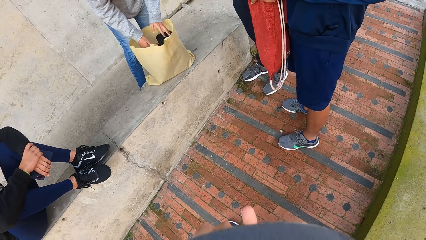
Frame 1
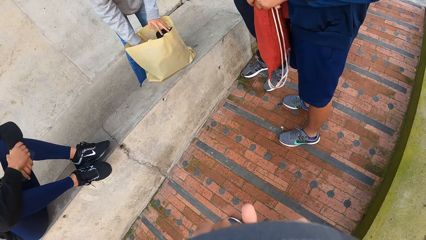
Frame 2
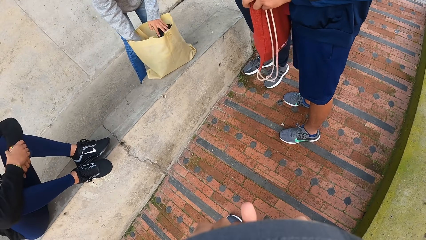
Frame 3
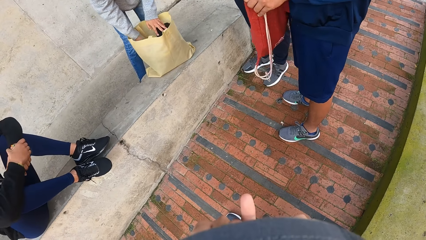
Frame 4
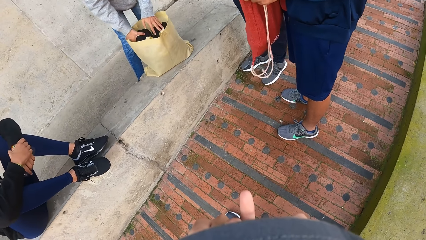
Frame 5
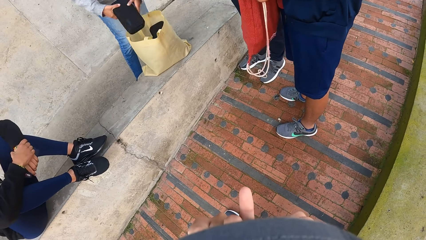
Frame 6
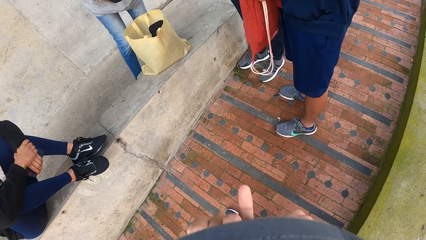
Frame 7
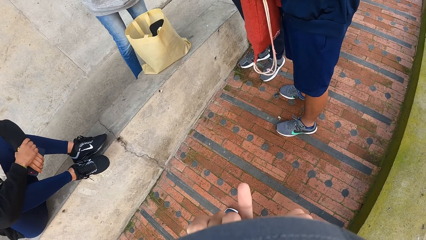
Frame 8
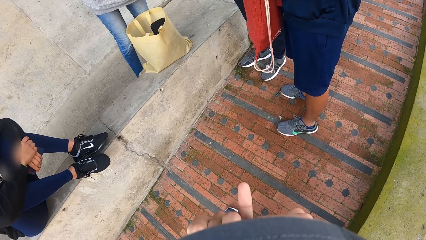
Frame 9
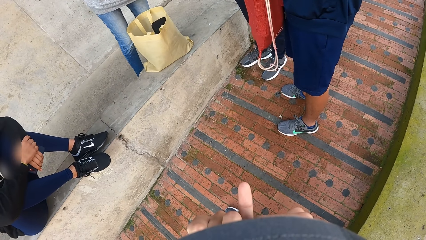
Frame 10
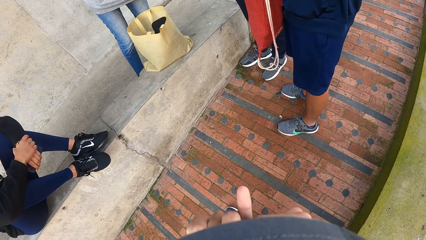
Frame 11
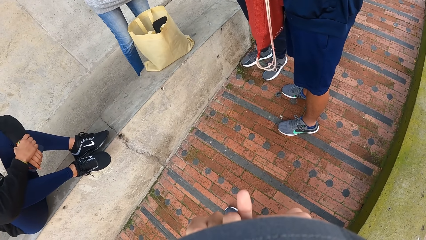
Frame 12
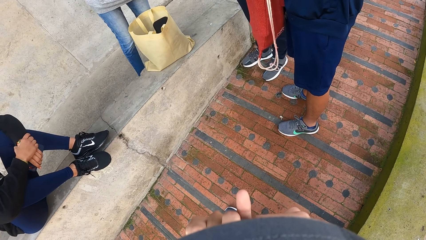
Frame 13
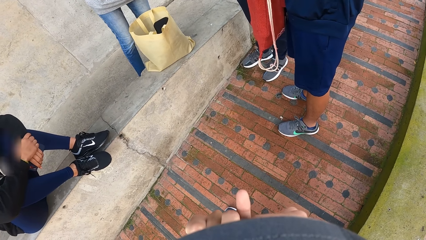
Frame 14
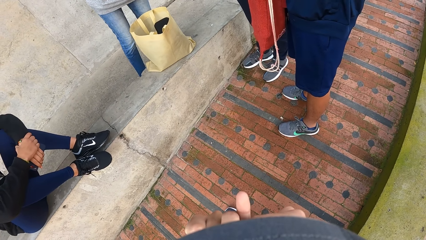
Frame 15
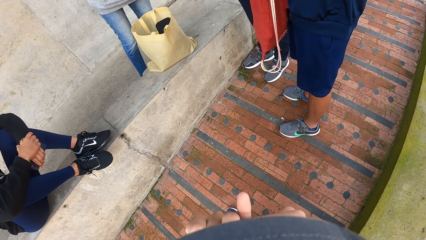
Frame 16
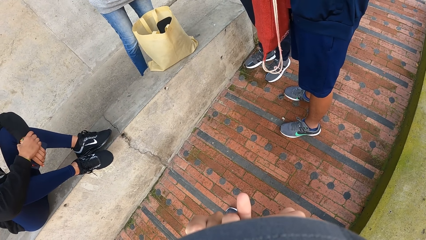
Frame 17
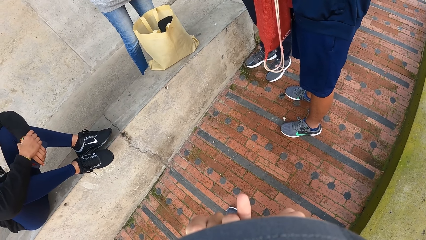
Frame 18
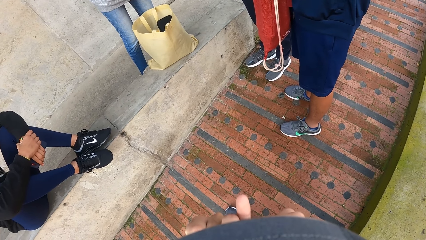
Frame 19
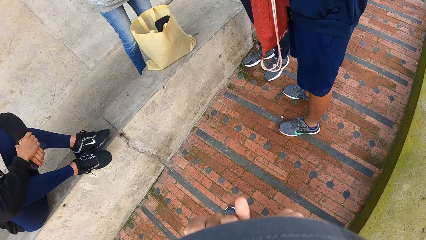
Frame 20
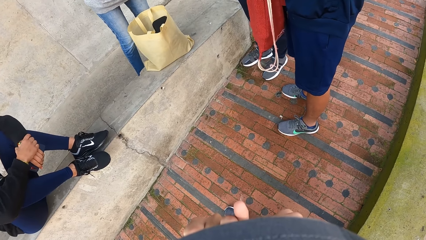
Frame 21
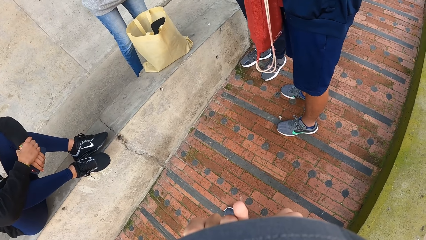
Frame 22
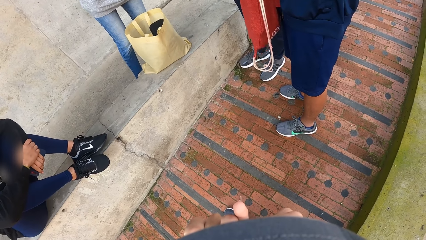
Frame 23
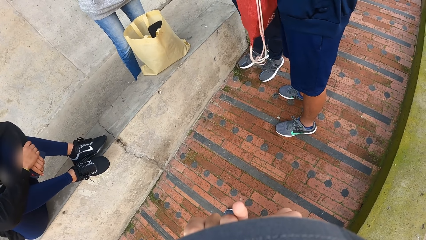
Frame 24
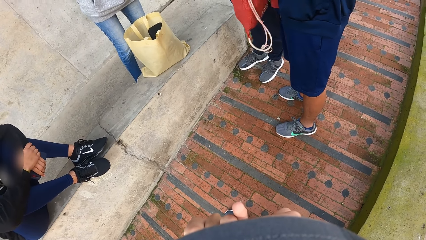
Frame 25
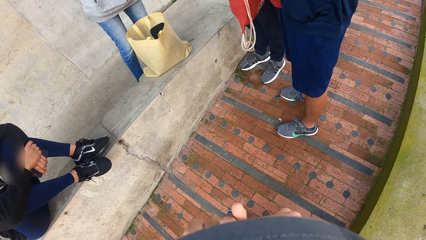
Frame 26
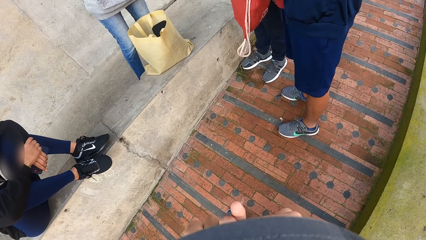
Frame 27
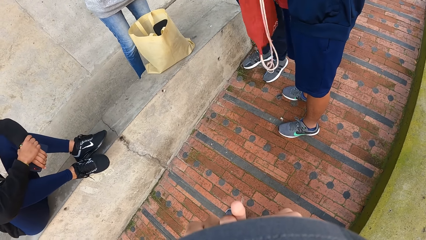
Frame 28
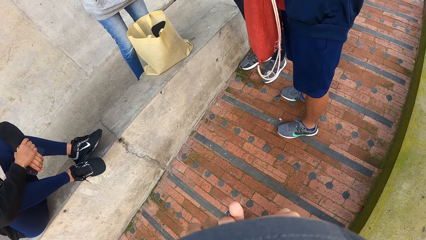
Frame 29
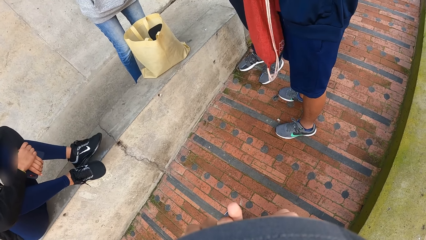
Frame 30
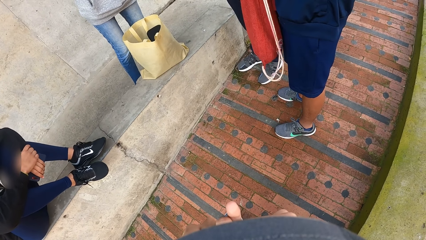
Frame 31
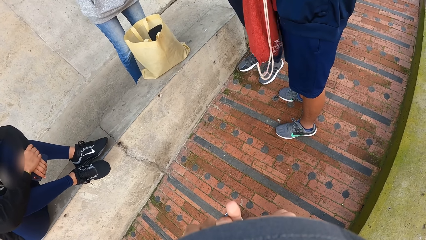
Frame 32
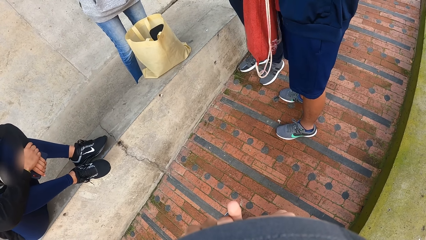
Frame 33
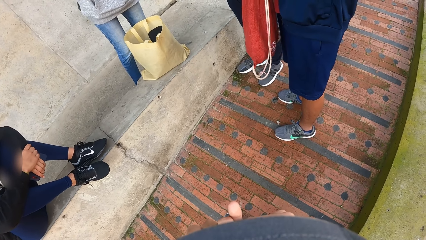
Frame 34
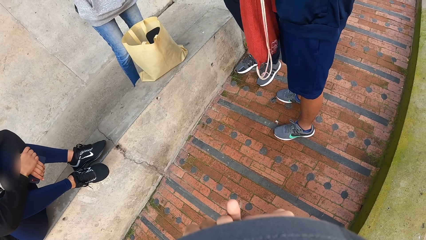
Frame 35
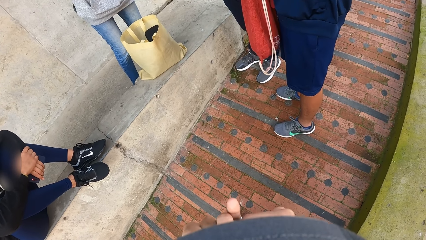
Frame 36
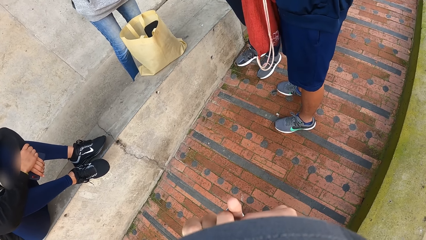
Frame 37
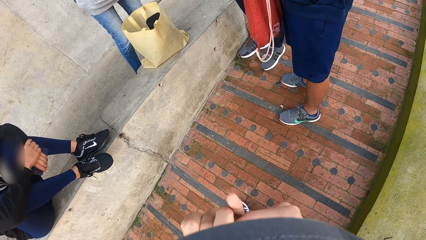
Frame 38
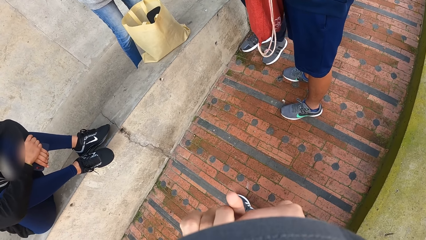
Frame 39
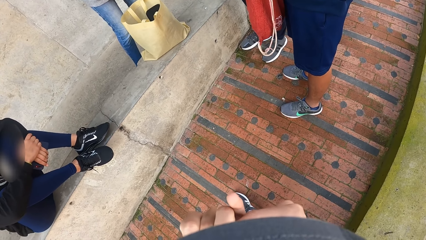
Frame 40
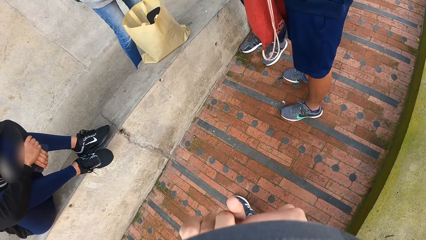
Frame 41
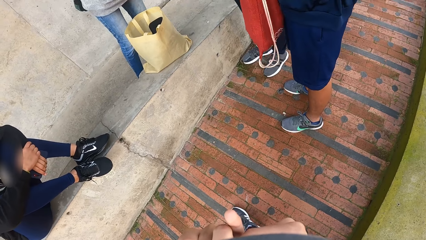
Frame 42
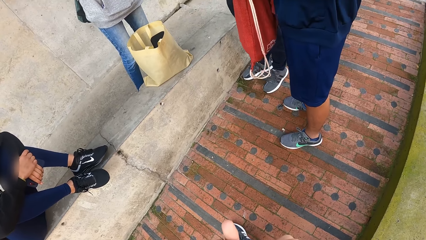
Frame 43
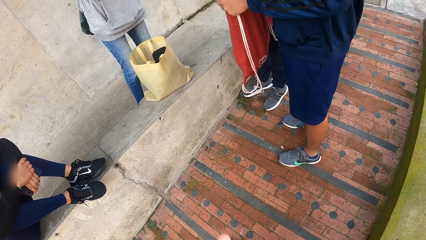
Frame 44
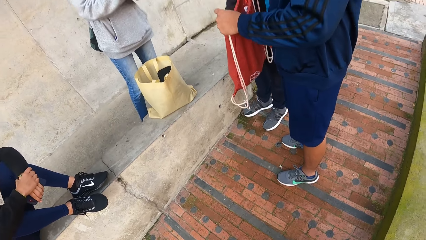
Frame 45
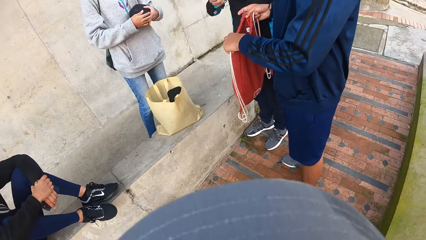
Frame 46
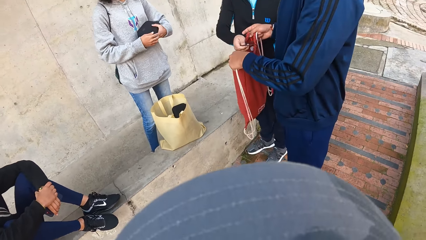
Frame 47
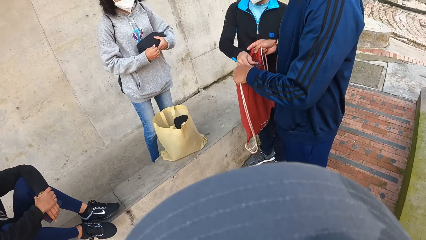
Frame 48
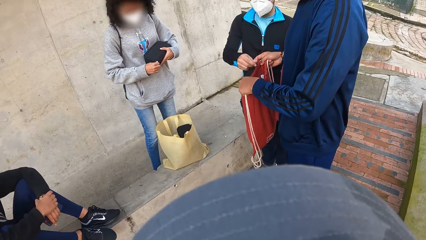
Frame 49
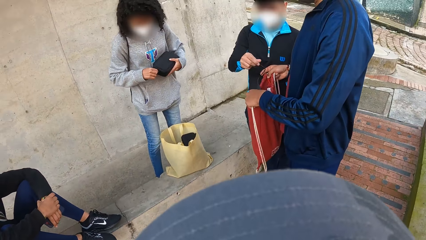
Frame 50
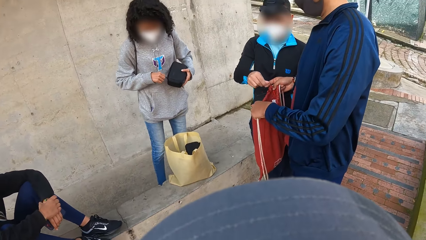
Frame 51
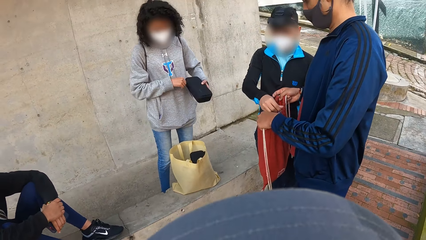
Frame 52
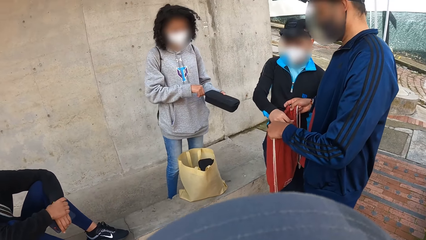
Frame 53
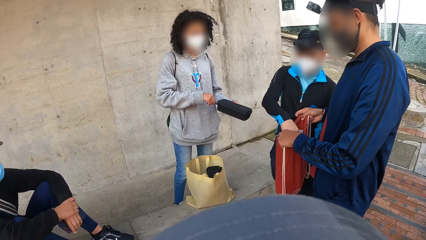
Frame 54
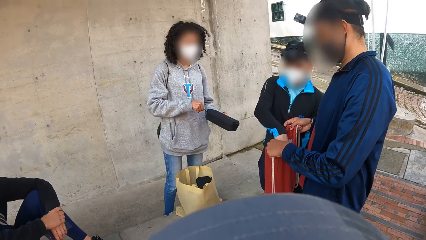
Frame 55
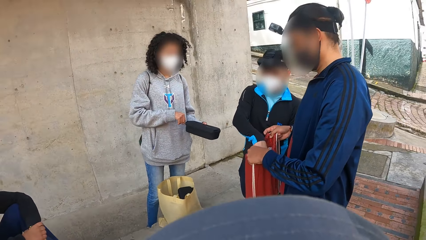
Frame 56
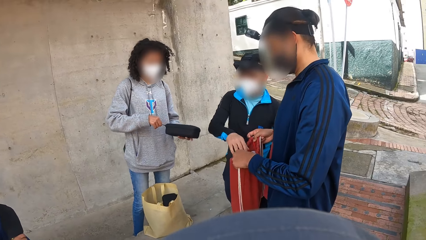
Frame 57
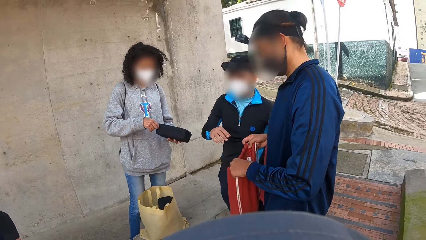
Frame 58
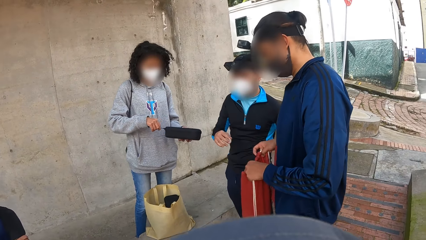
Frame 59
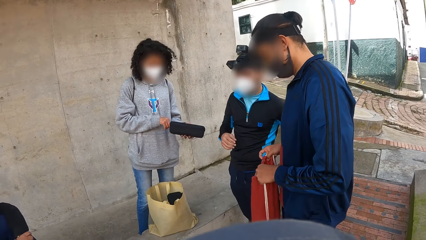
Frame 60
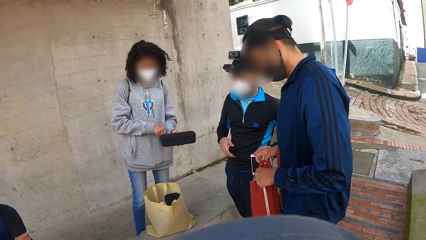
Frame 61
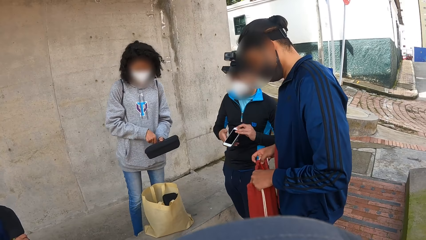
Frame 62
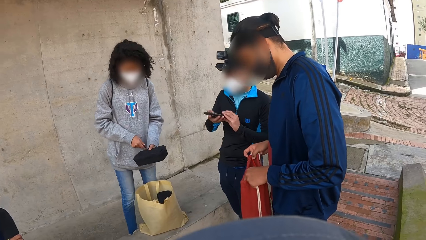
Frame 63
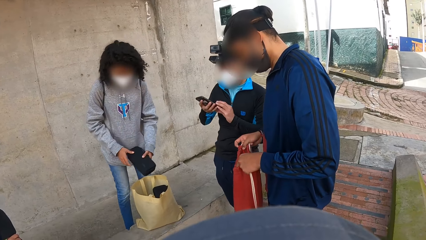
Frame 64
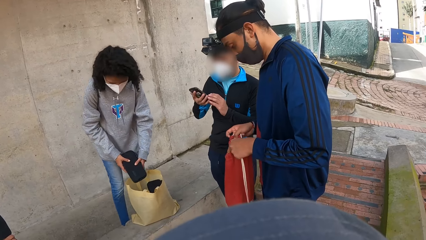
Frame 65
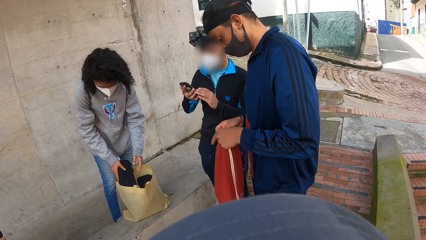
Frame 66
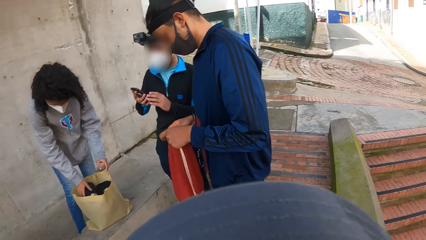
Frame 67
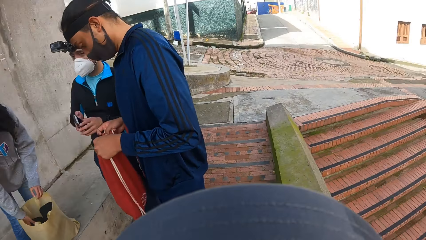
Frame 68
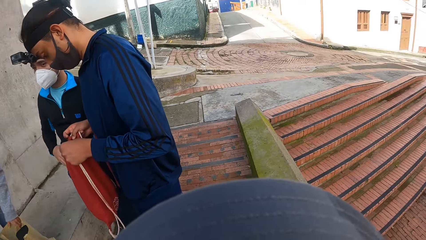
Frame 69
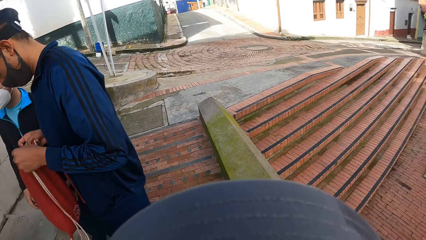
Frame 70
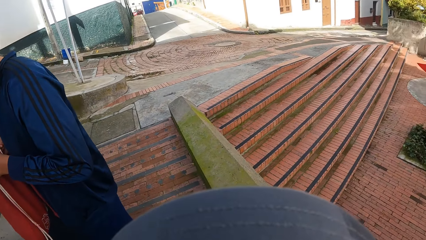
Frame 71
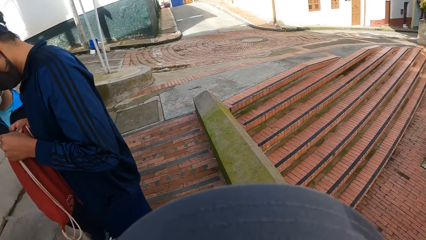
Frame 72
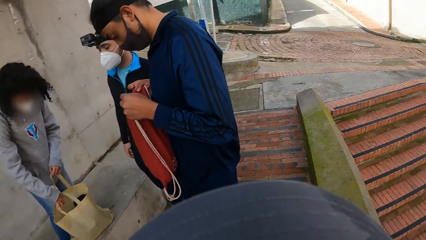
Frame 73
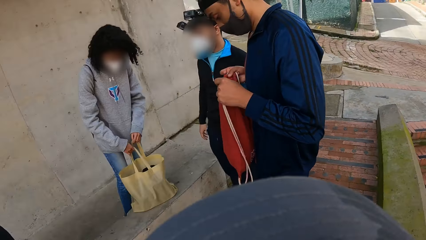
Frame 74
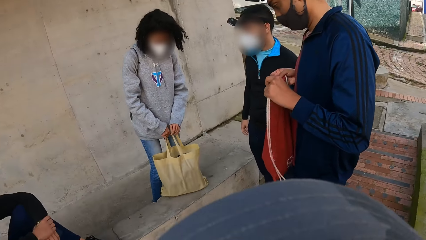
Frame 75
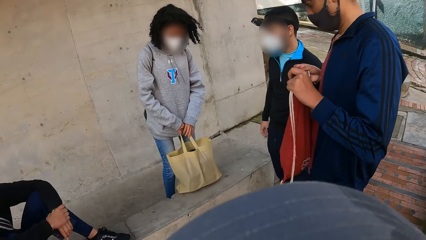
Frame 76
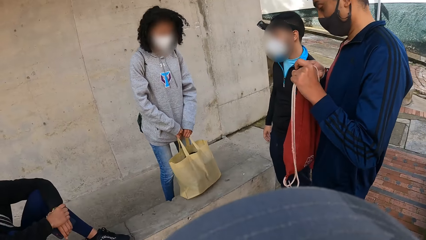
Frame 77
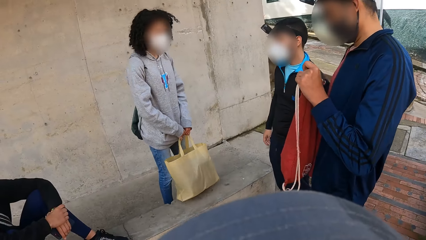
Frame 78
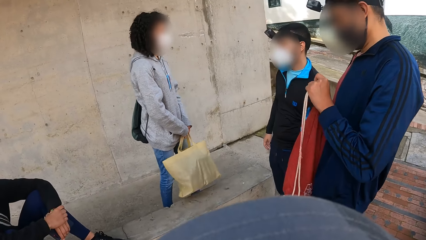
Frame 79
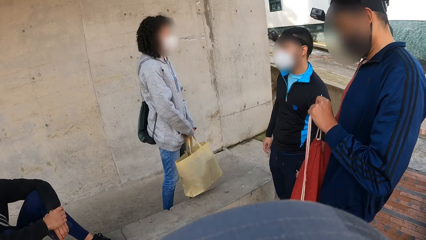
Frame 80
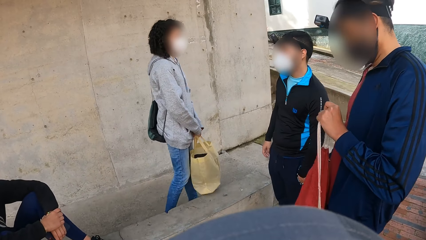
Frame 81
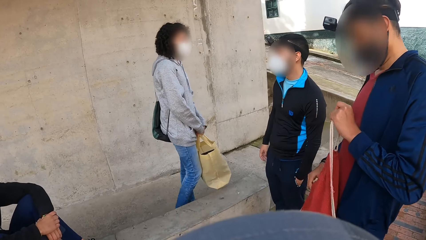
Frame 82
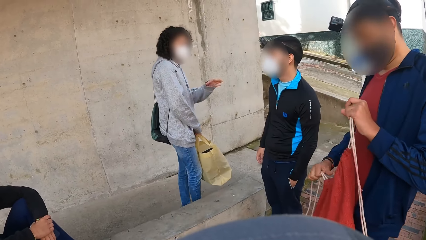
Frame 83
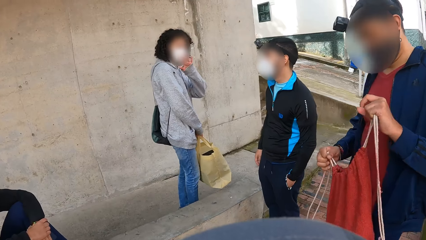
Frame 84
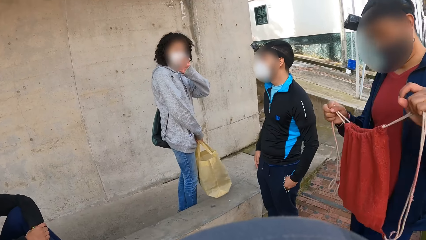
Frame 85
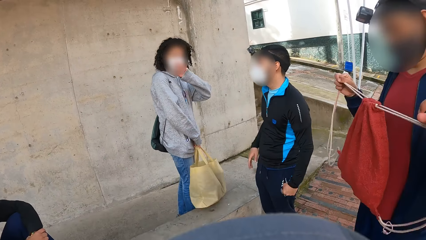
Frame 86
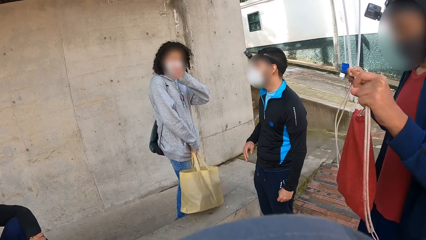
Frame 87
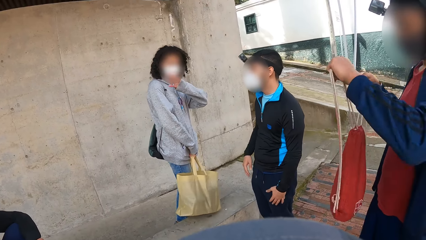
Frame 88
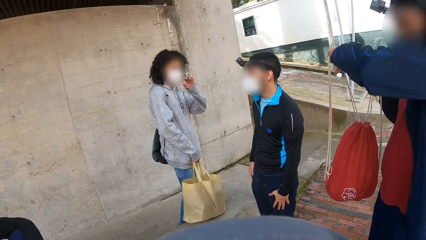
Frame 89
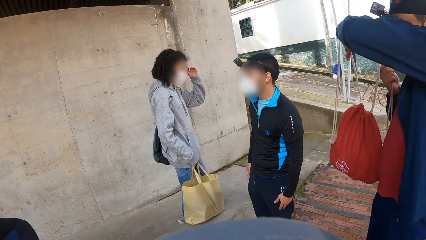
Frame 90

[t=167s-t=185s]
The man inserts the purse into the bag with his right hand and picks a purse from the bag with his right hand. The camera wearer looks at the floor. Another man drops the camera into the bag in the hands of a third man with his left hand. The first man closes the zip of the purse with his right hand. The camera wearer looks at the first man. The first man drops the purse in the bag with his right hand. The third man closes his bag with his hands. The camera wearer looks around the compound. The first man holds the bag, picks the bag from the pavement with his hands, carries the bag, and waves at the camera wearer.
